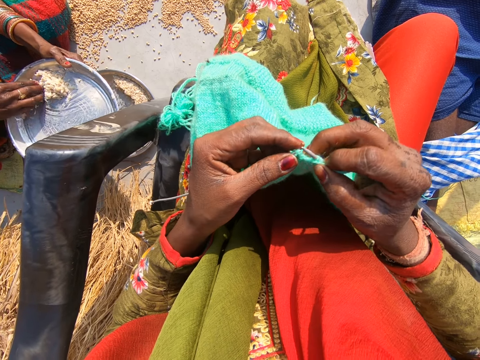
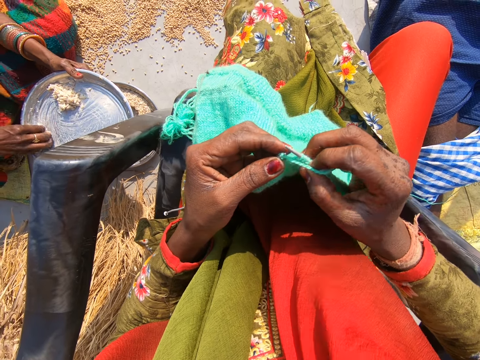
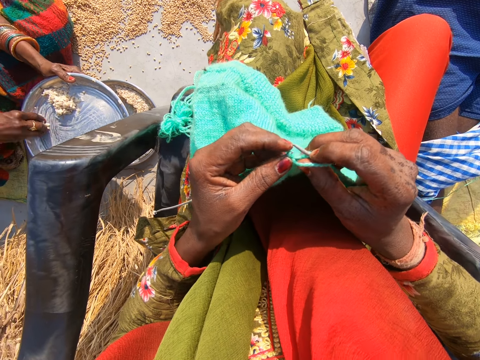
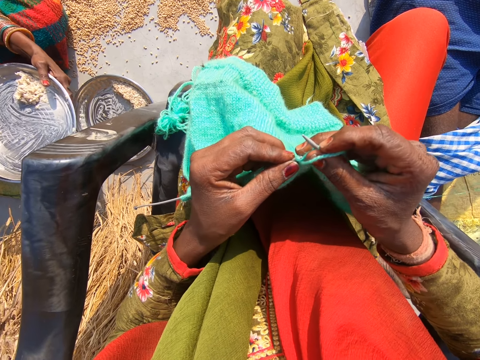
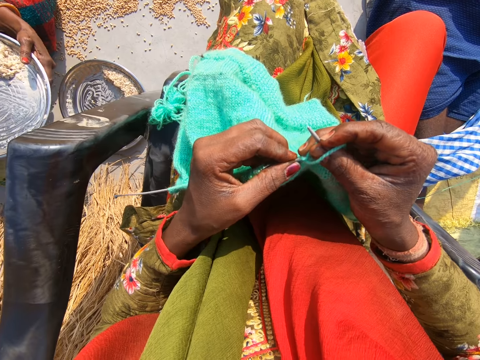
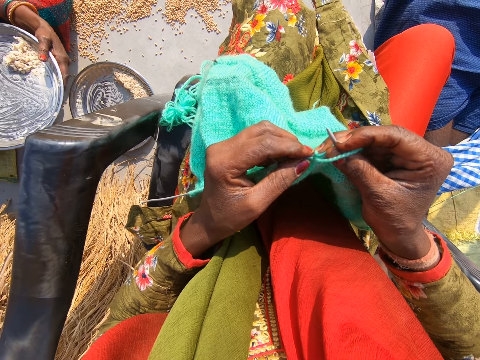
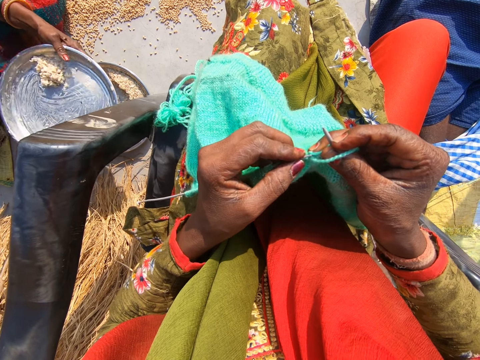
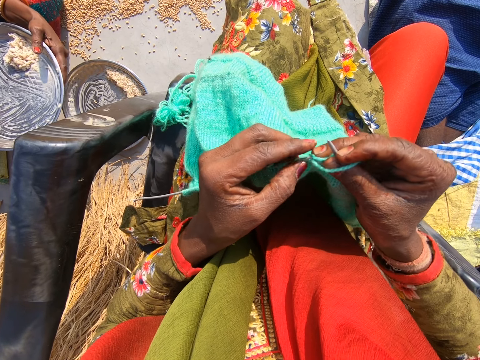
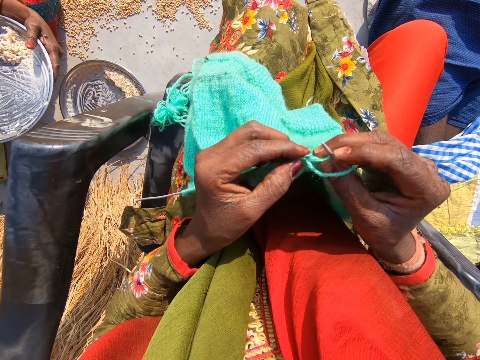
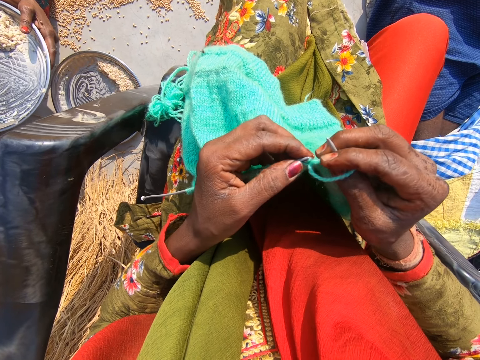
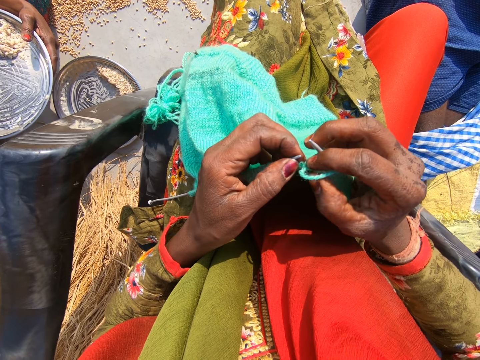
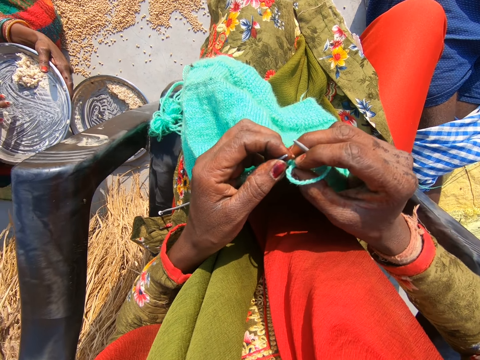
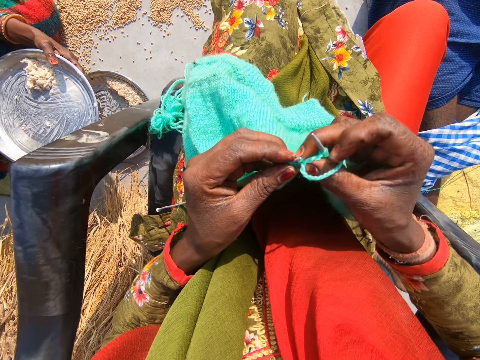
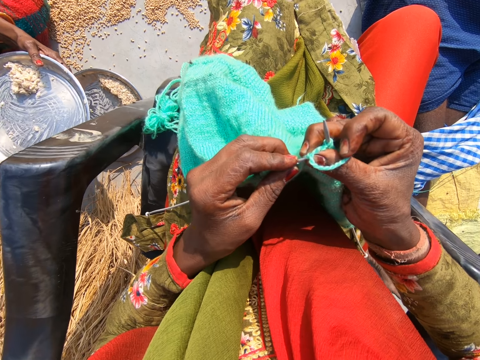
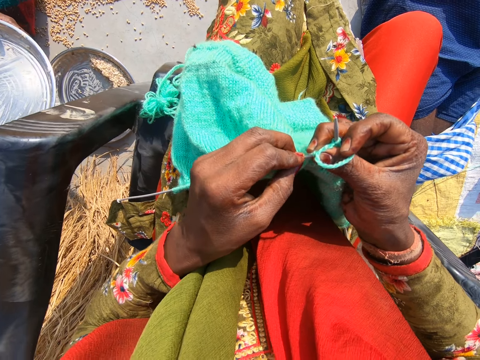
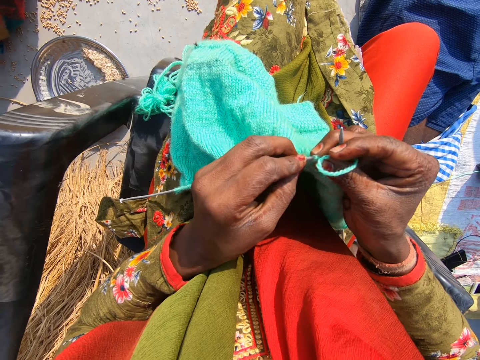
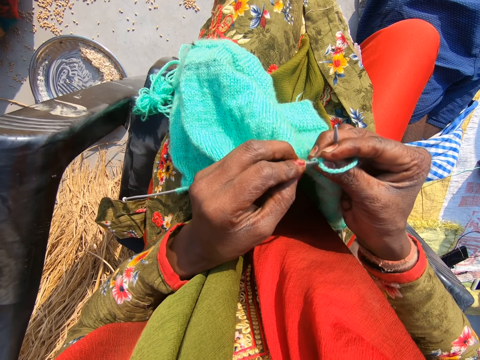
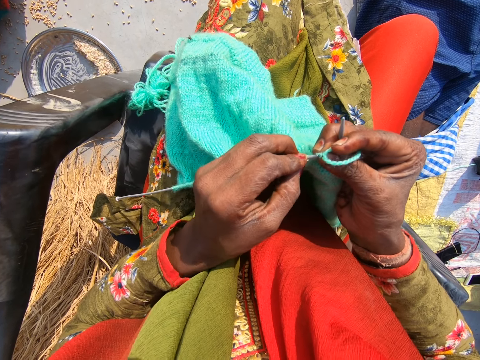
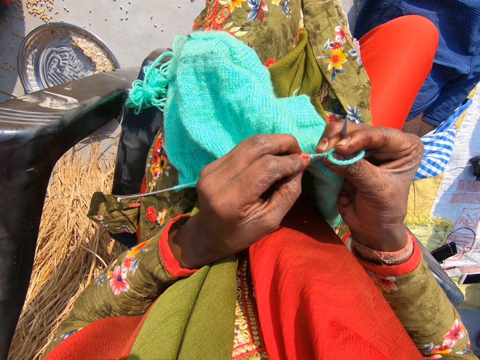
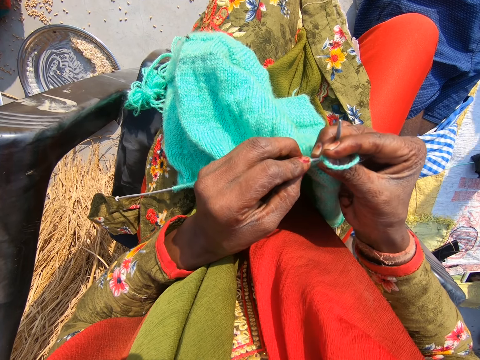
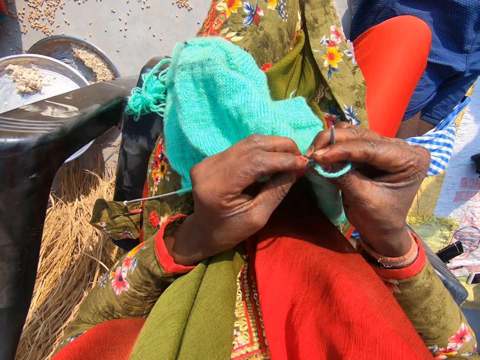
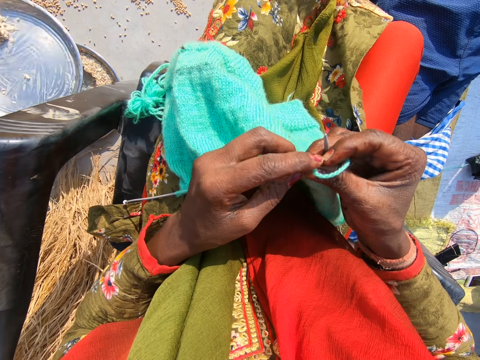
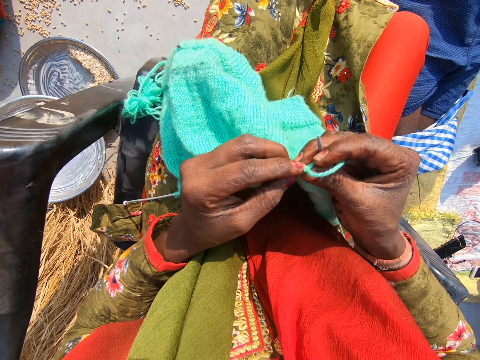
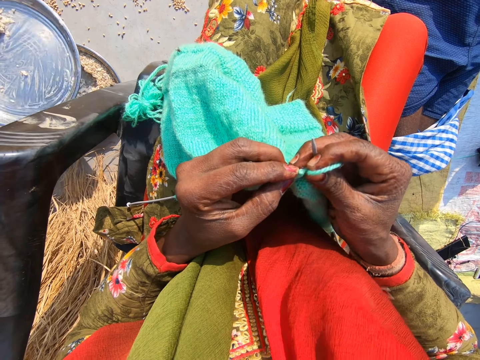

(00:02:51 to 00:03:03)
The camera wearer adjusts the yarn. The woman passes the plate to her right hand.

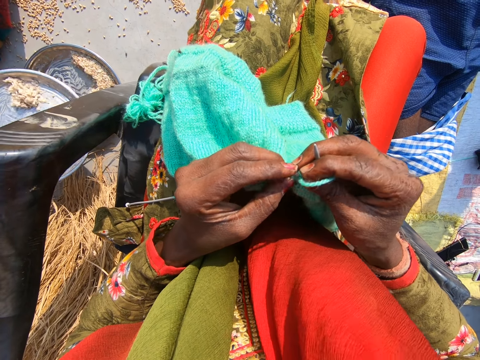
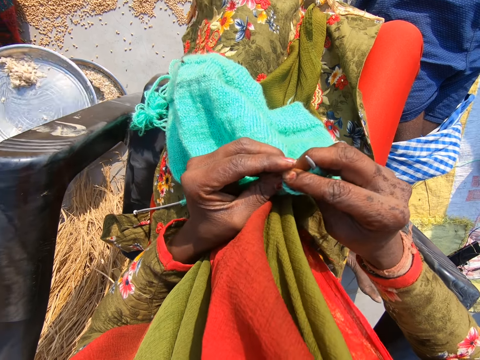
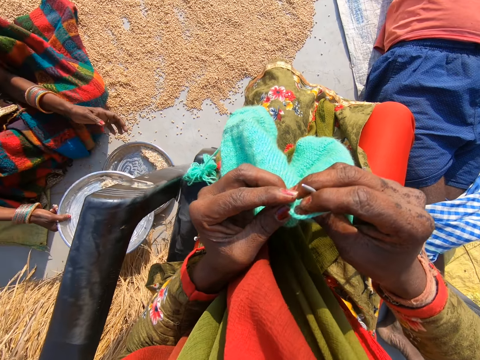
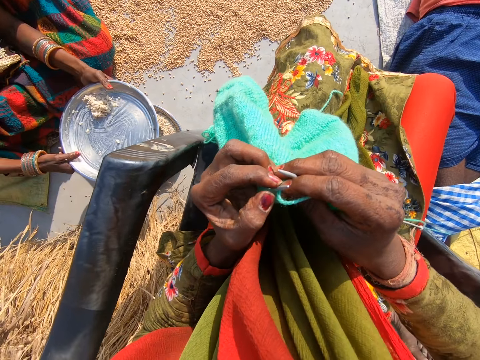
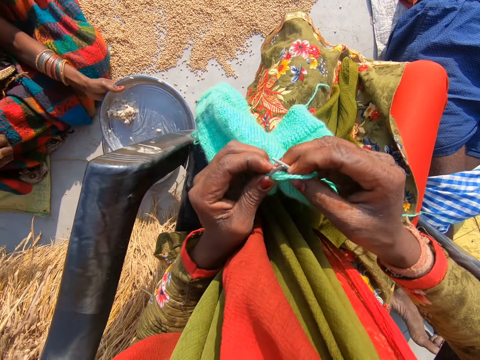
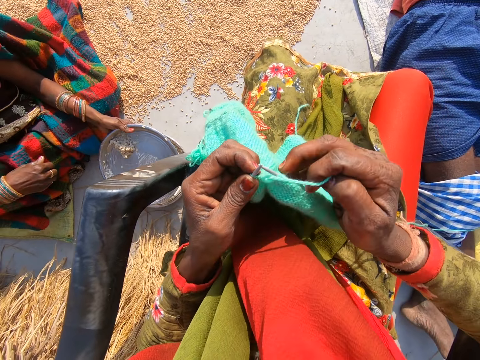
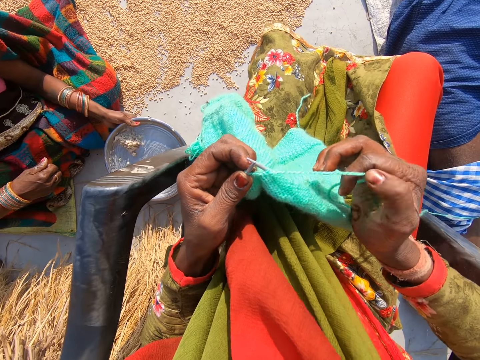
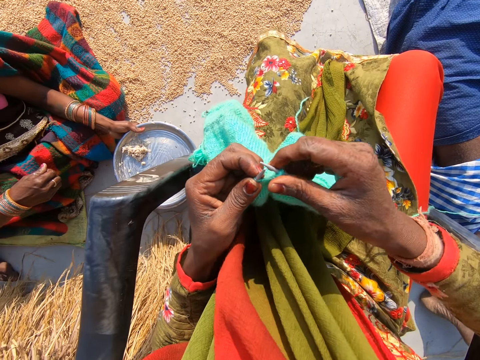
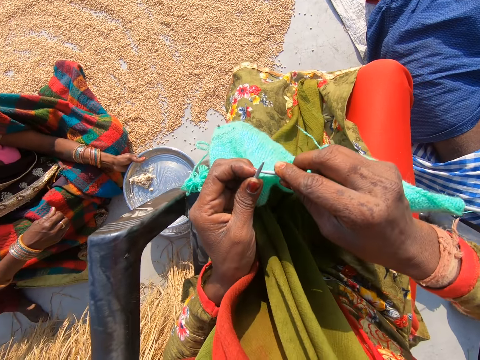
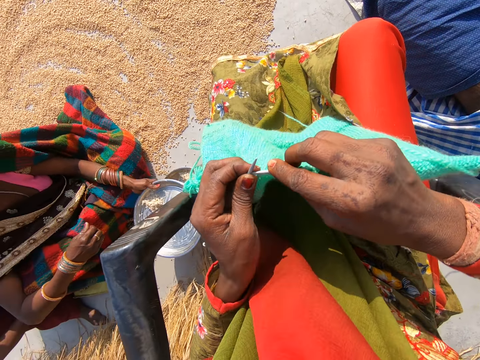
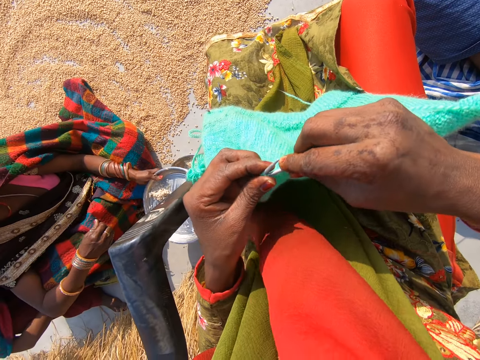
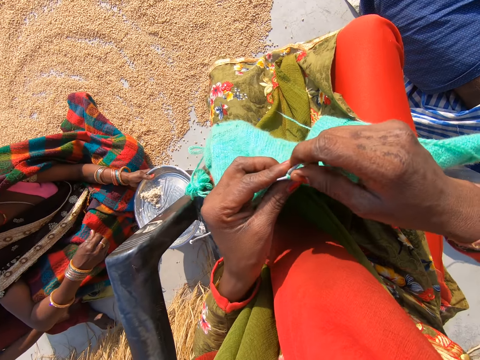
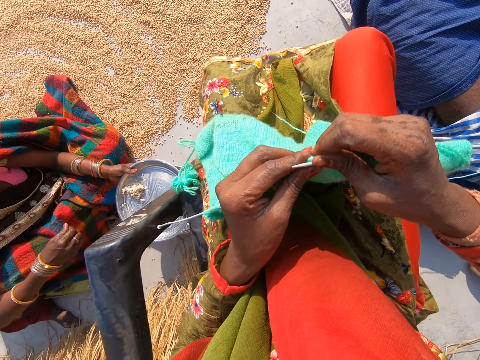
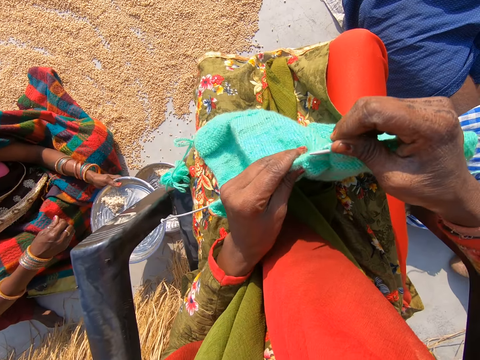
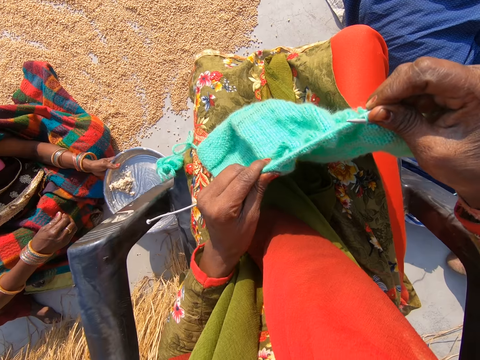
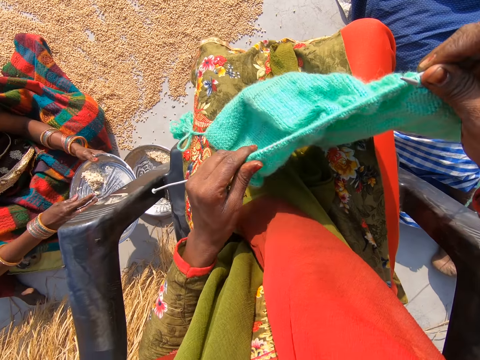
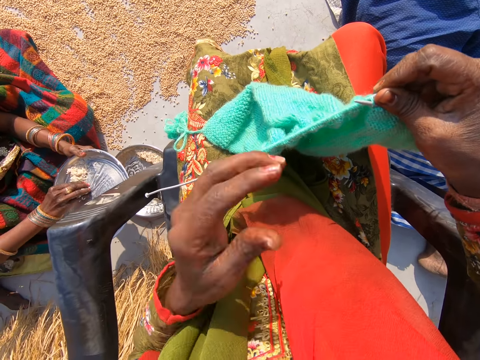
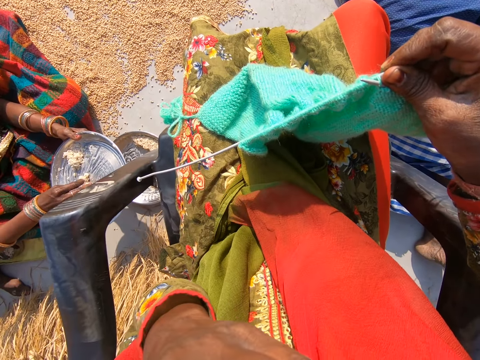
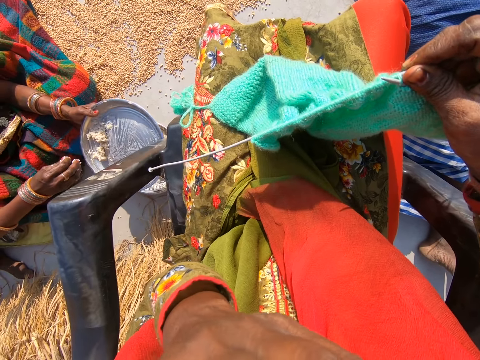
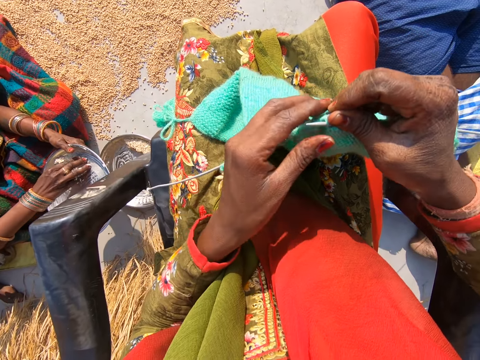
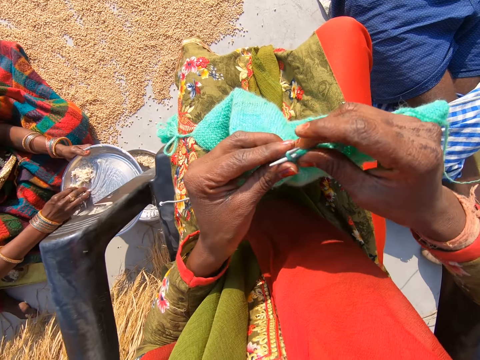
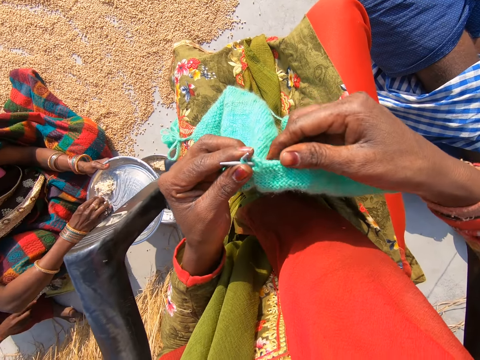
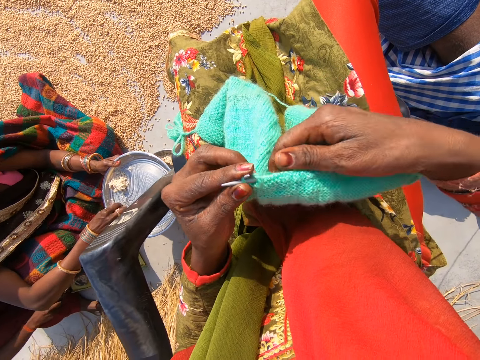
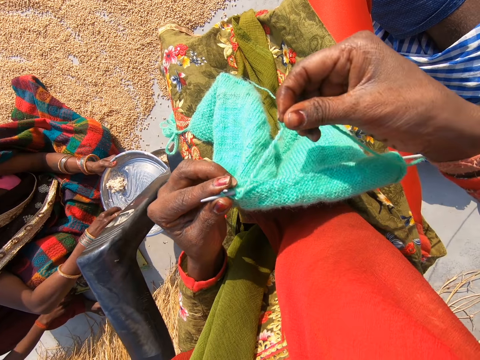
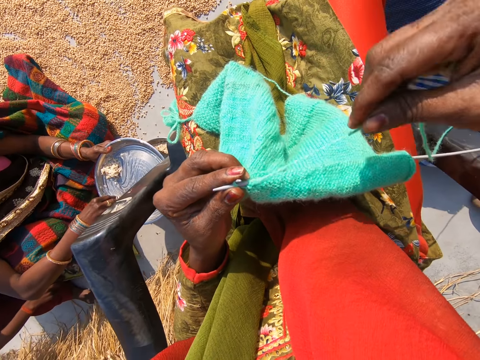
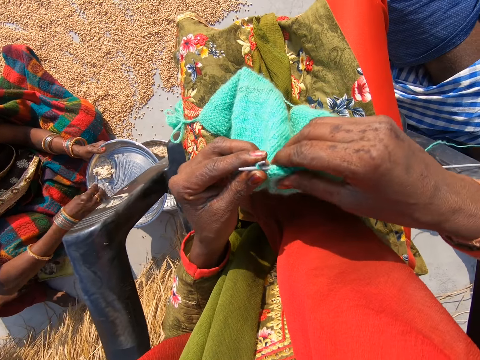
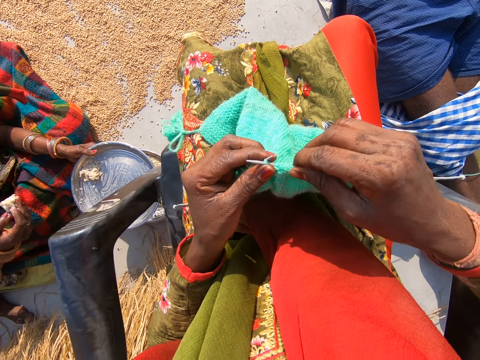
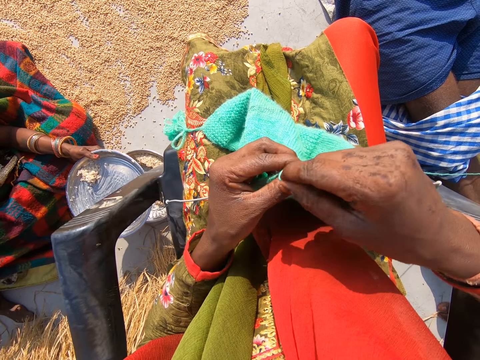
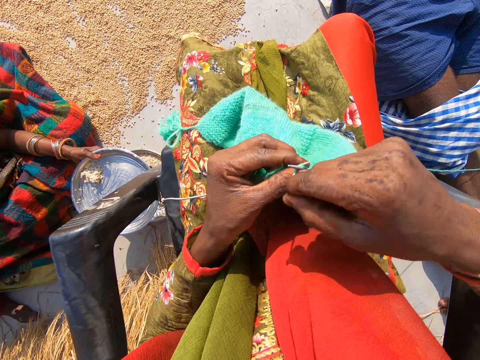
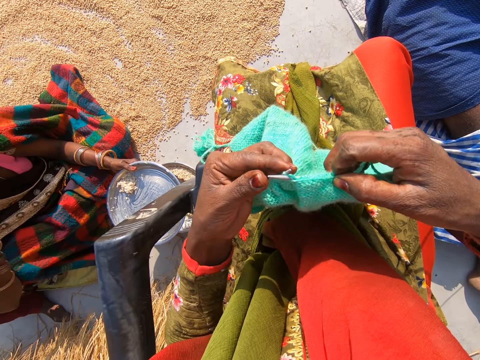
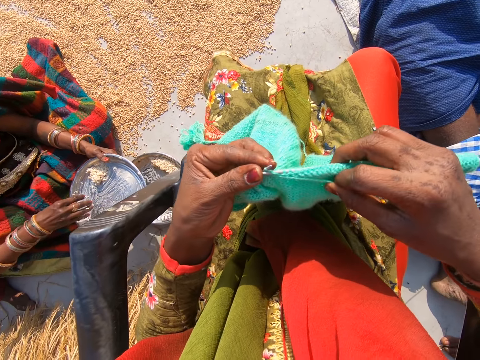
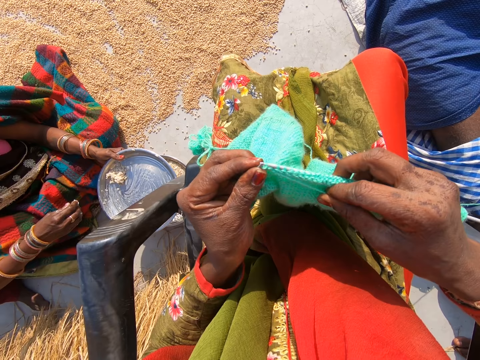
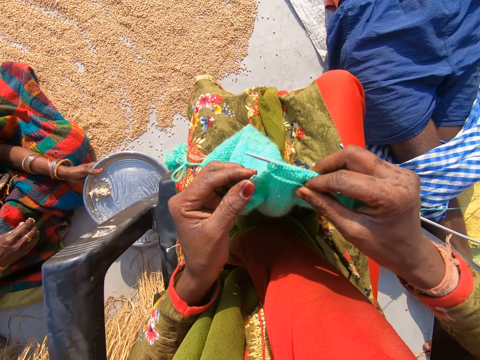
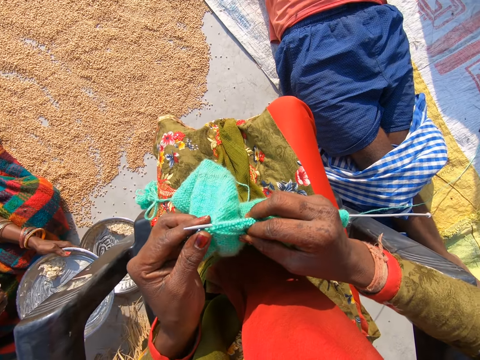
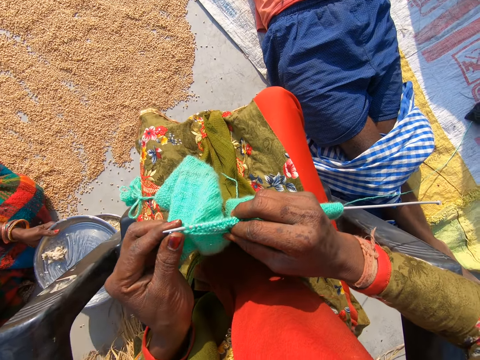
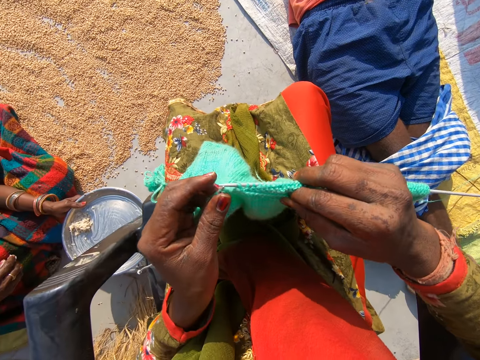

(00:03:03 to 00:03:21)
The woman passes the plate to her left hand. The camera wearer knits the sweater. She adjusts the shawl with her left hand. She pushes the sweater with the left hand. The woman picks up a portion of the food with her right hand. The camera wearer touches her face with her left hand. She holds the yarn. The woman eats the portion of food. The camera wearer rolls the yarn on the crochet needle. She knits the sweater. The woman talks to the camera wearer.
